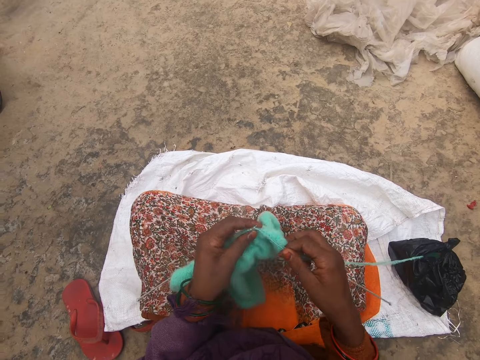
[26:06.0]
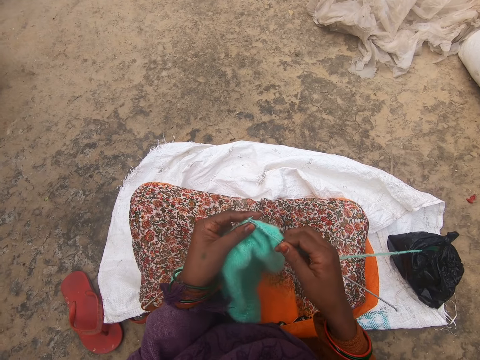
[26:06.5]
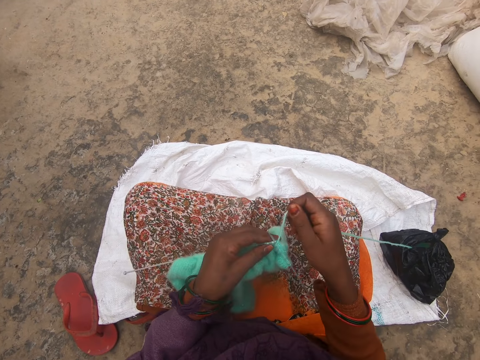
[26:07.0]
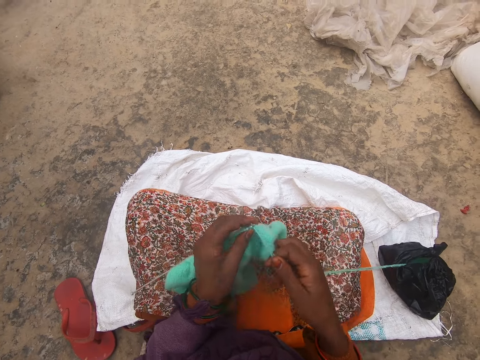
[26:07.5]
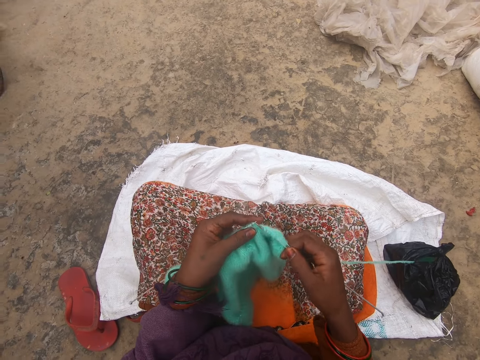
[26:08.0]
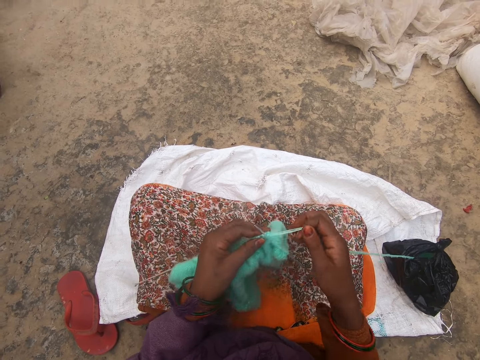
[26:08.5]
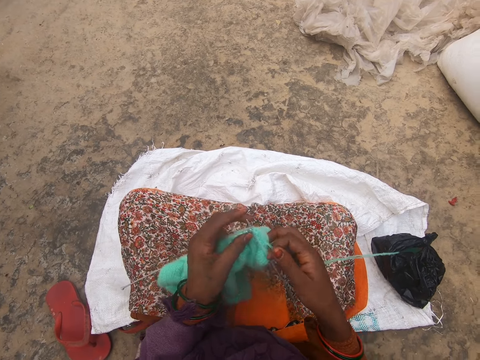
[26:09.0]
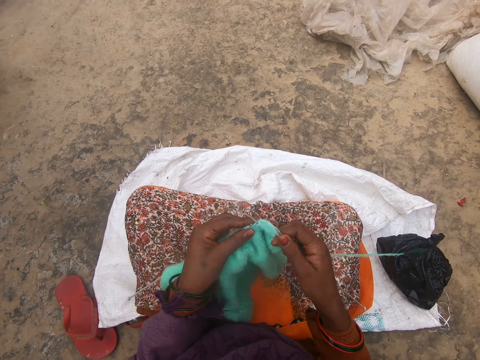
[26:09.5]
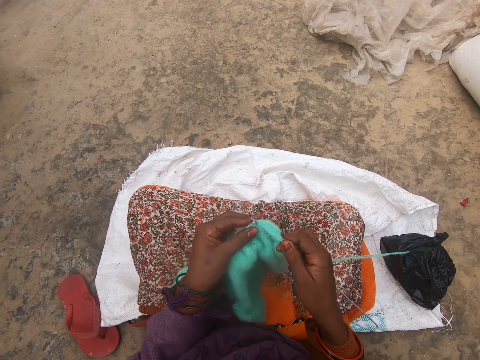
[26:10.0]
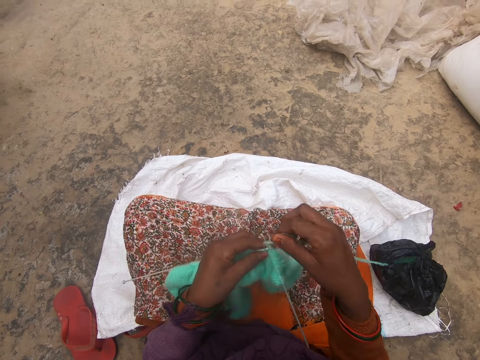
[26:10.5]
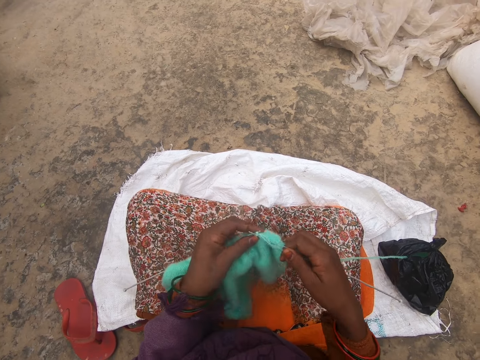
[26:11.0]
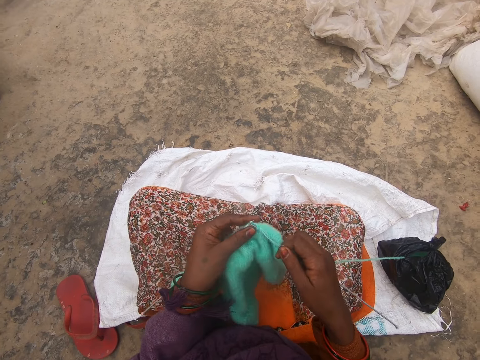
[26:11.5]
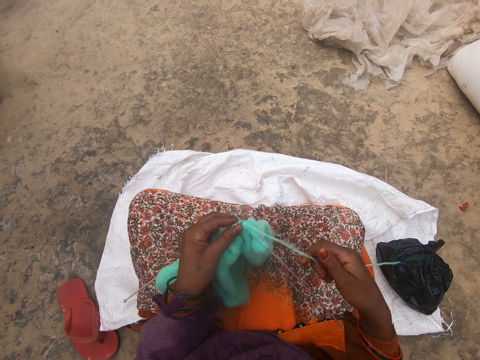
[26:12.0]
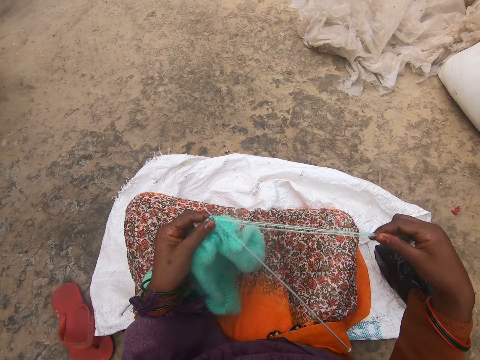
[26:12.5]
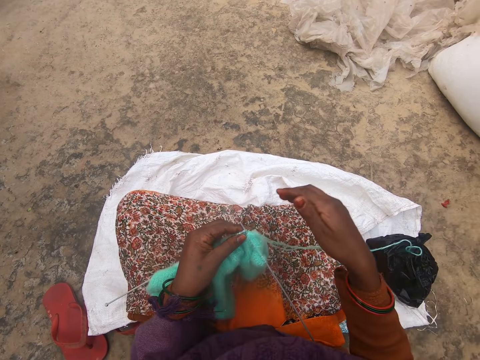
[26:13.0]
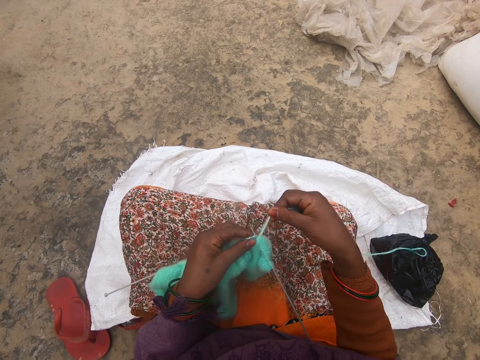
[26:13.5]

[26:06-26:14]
The camera wearer knits.

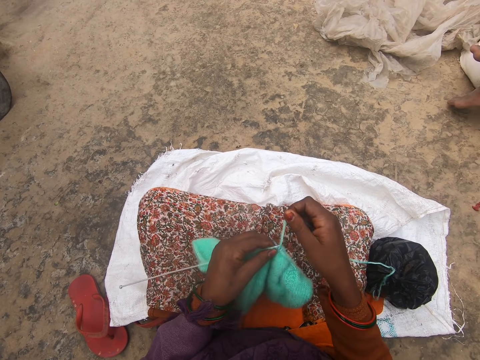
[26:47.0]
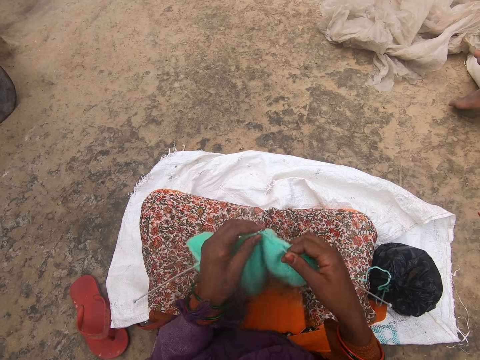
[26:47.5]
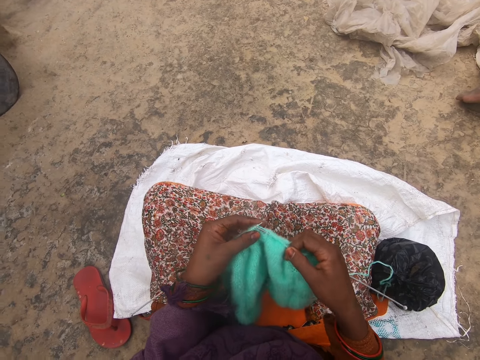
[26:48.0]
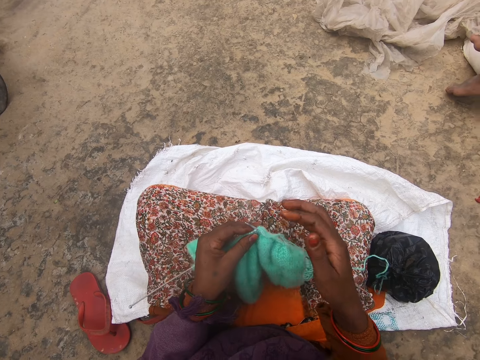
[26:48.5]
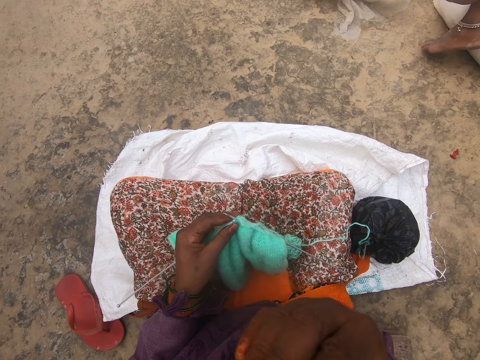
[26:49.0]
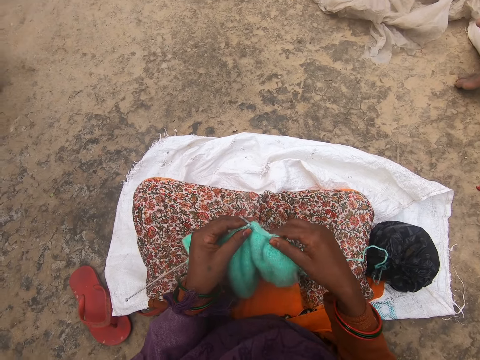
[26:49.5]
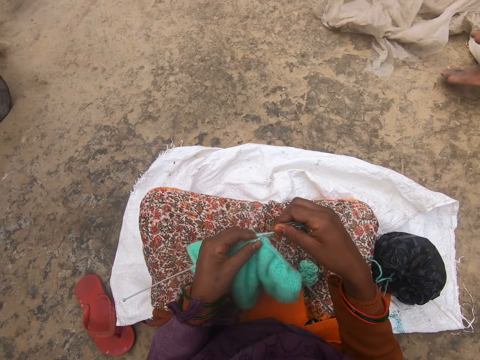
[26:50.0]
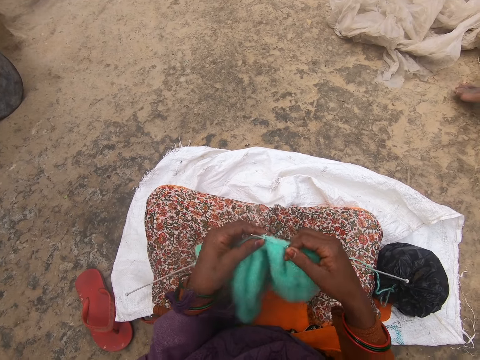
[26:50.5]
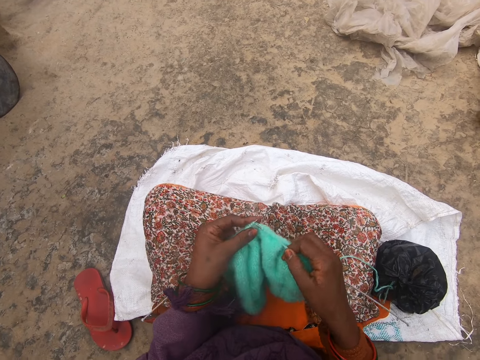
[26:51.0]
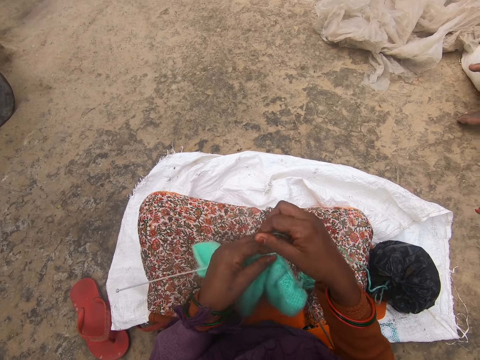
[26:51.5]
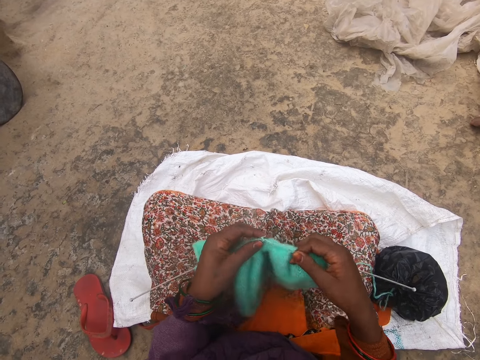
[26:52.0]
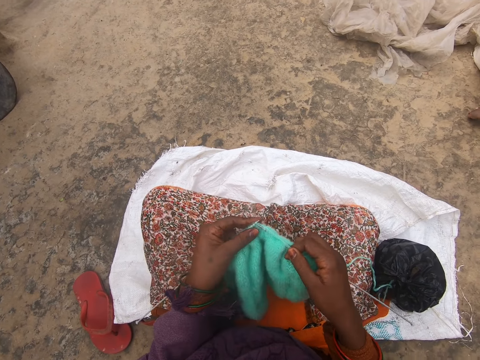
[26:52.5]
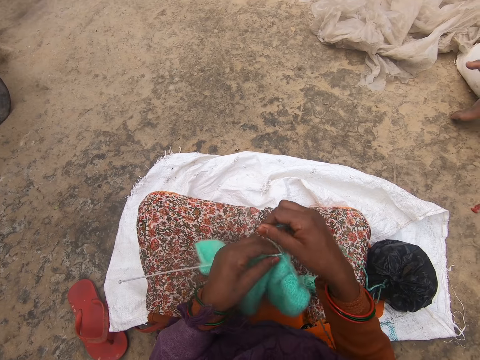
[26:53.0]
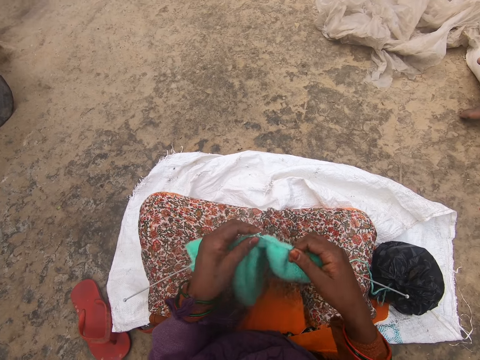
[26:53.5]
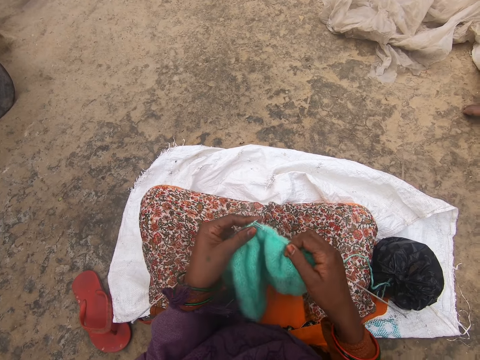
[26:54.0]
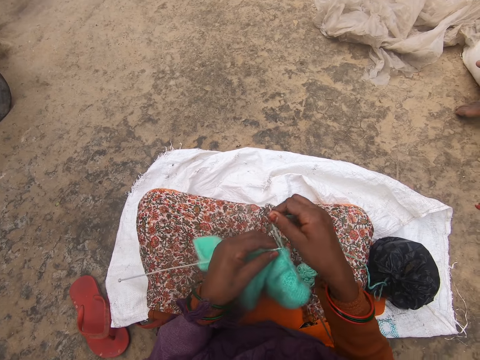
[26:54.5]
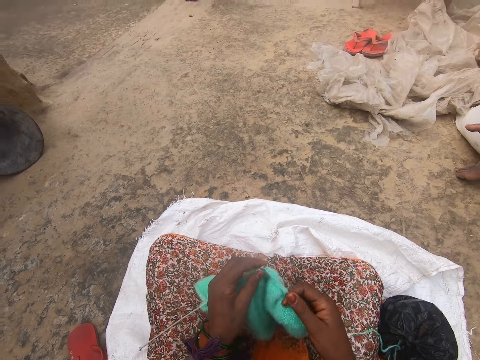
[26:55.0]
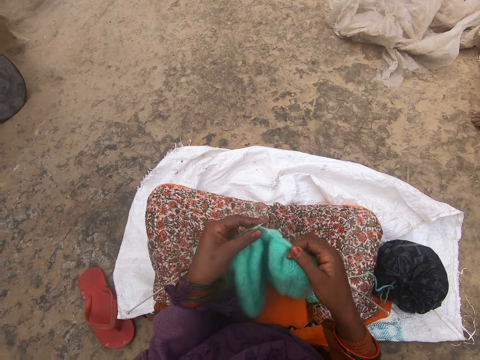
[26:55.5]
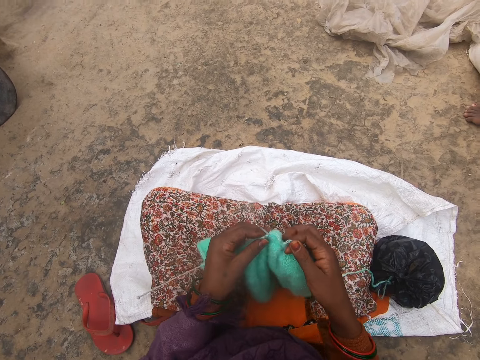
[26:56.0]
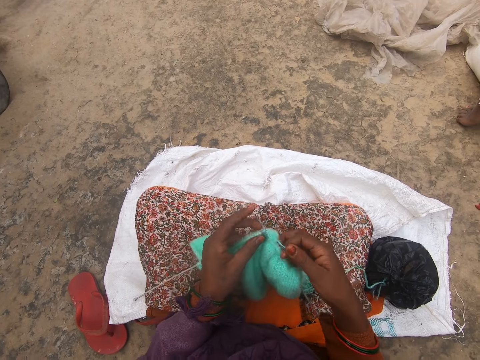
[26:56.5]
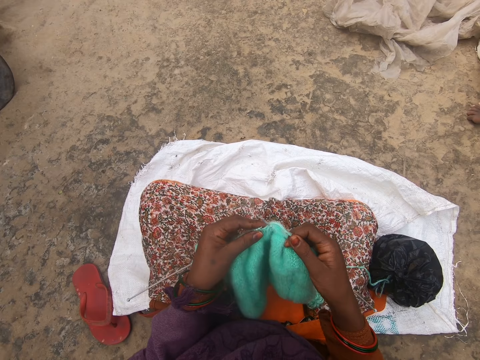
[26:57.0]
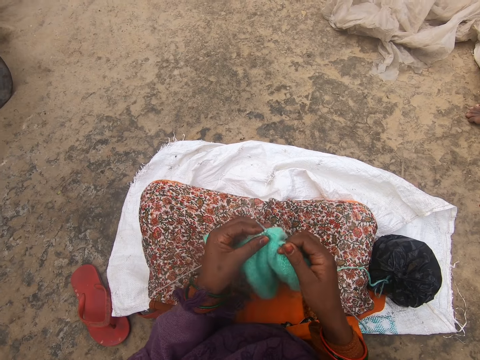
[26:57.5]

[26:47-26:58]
The camera wearer does something. They sew the crochet thread.

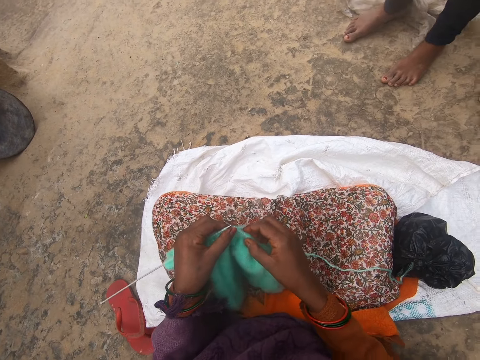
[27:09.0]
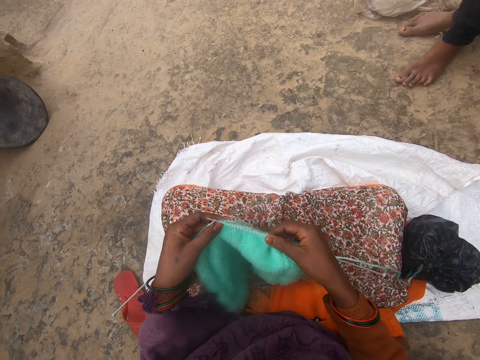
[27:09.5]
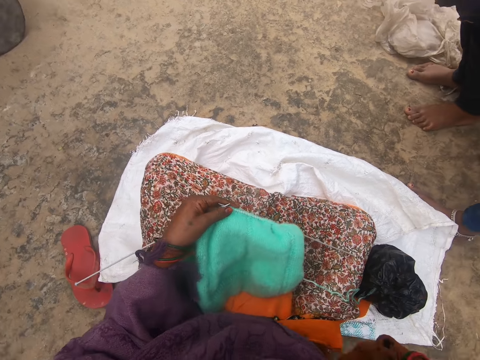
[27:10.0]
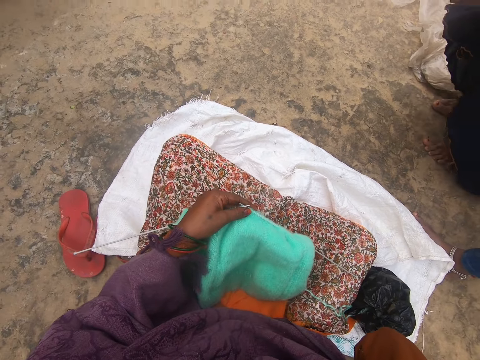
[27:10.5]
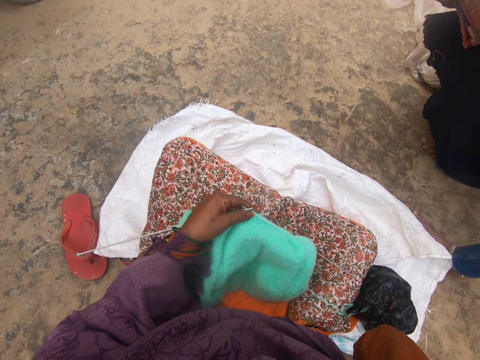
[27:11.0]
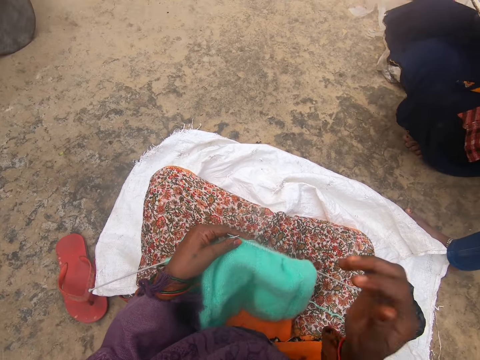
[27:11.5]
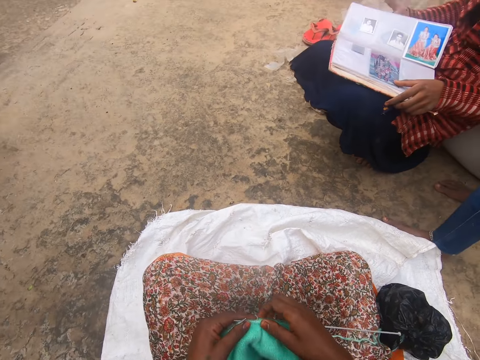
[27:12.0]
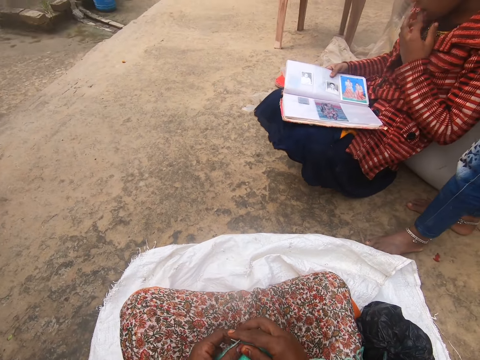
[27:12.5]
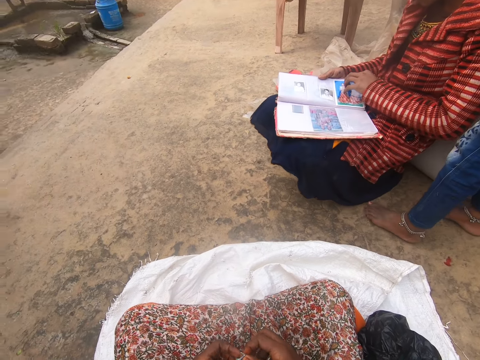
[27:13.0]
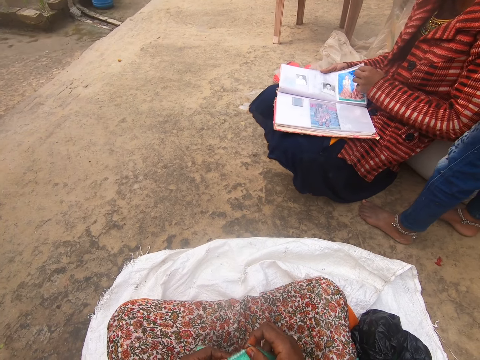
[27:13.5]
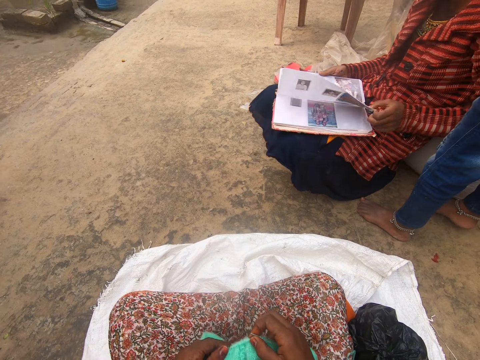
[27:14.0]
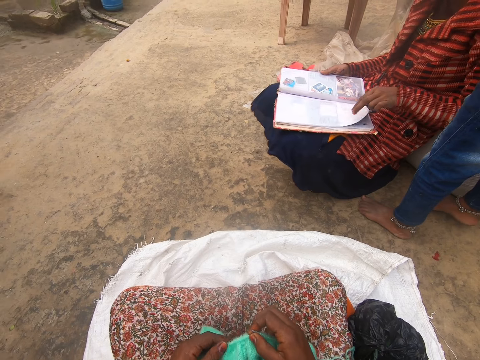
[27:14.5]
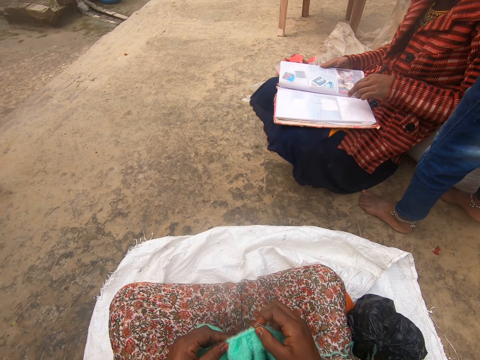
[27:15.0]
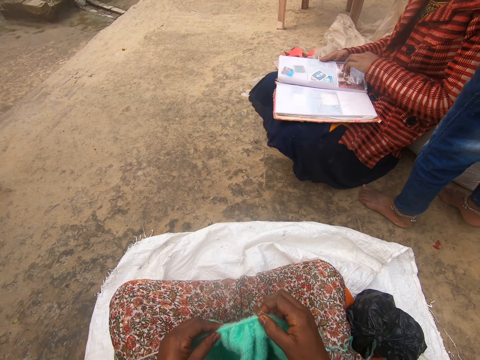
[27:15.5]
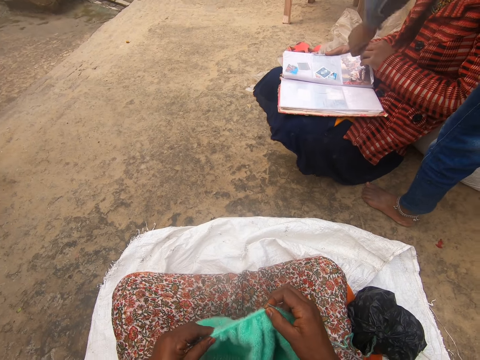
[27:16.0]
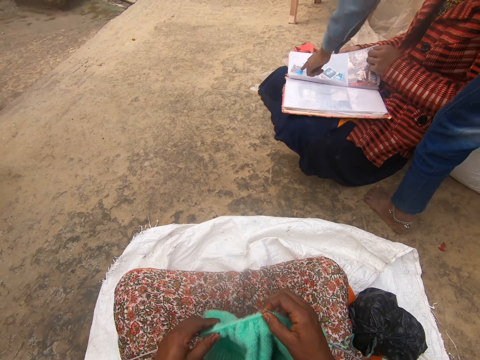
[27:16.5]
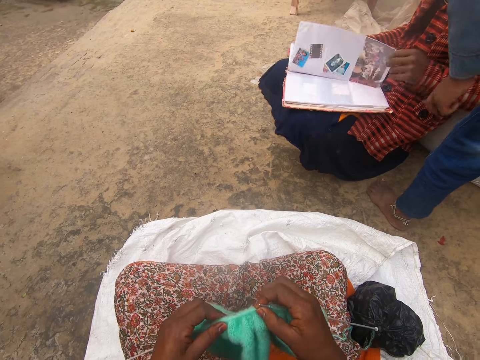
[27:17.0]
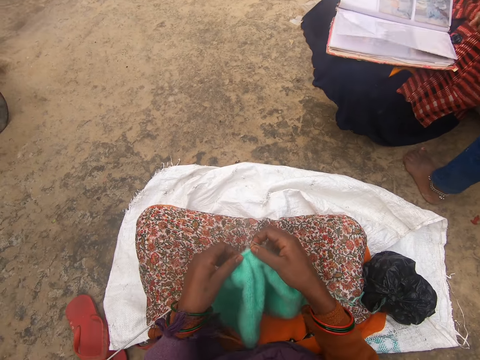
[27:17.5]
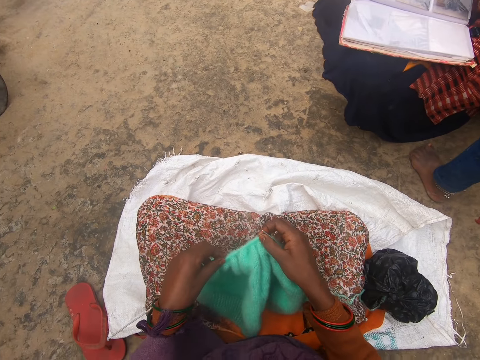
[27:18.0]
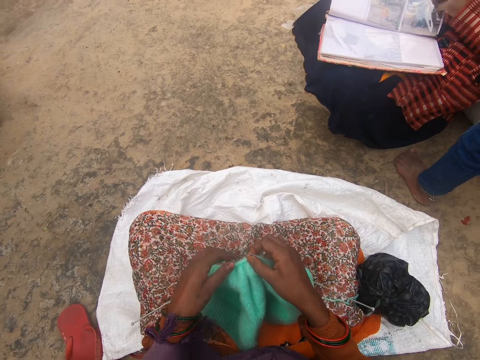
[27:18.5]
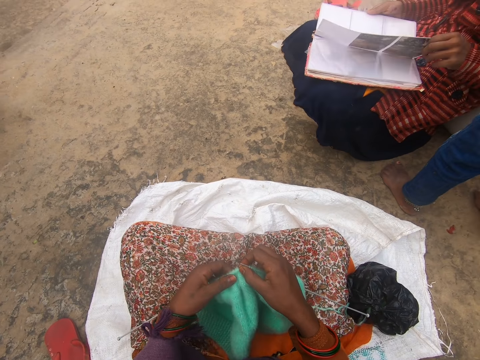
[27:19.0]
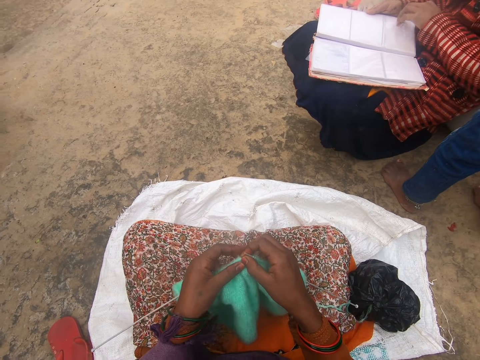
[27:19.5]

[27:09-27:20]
The camera wearer touches her face. She looks at a person. She adjusts the fabric.
